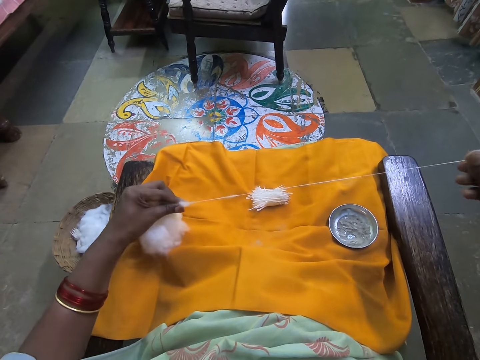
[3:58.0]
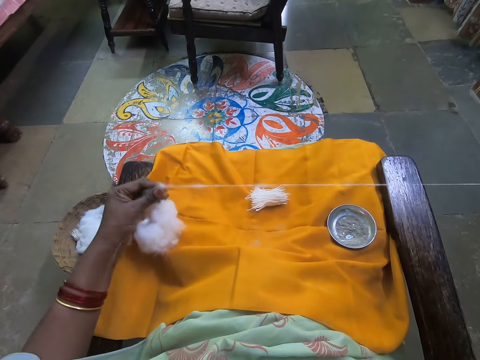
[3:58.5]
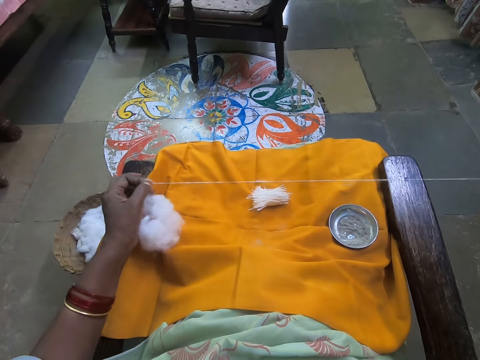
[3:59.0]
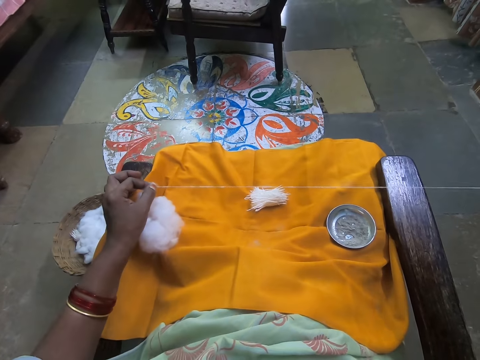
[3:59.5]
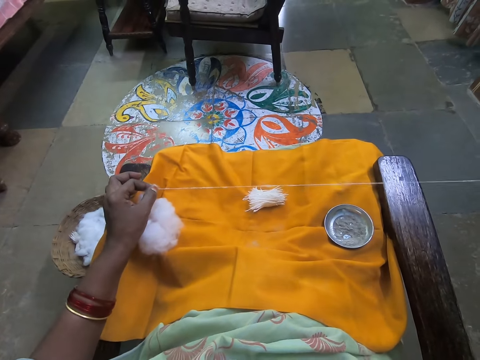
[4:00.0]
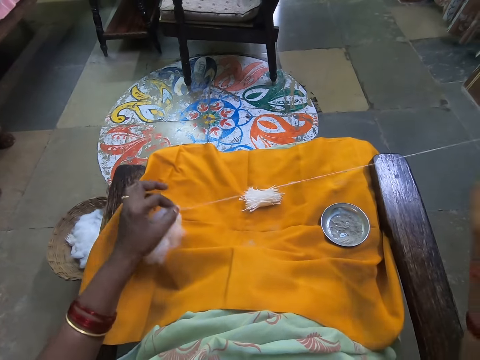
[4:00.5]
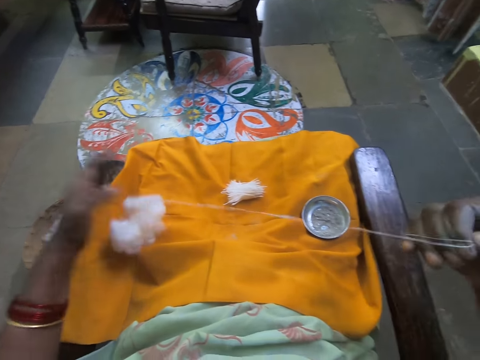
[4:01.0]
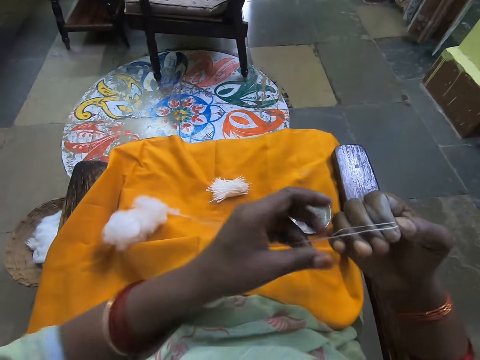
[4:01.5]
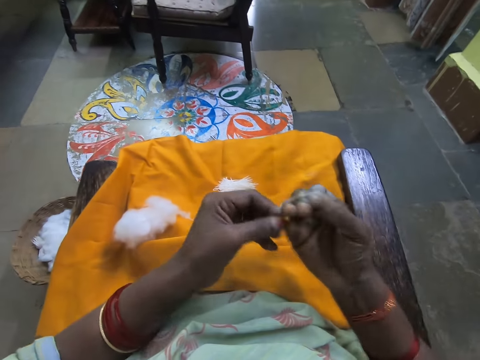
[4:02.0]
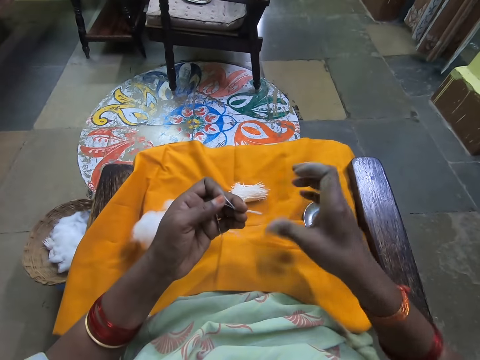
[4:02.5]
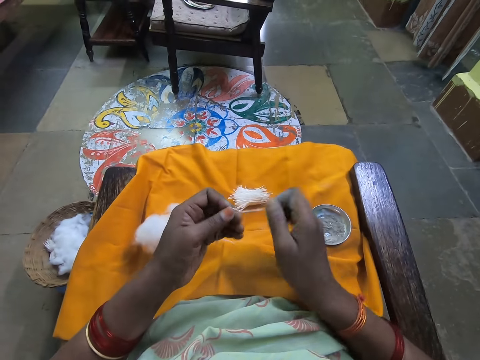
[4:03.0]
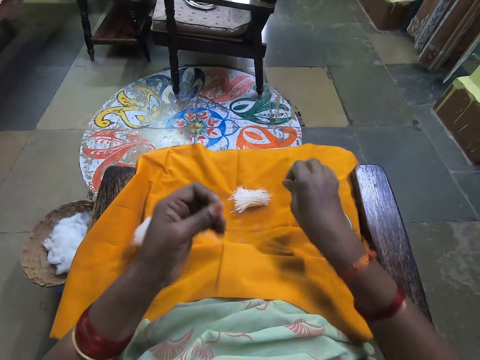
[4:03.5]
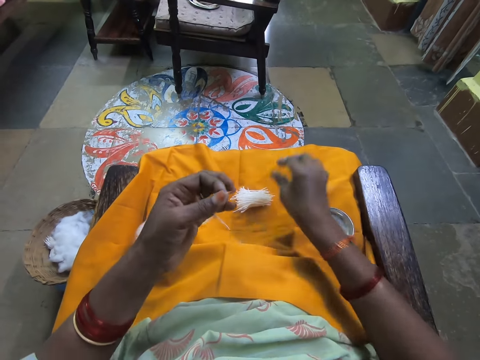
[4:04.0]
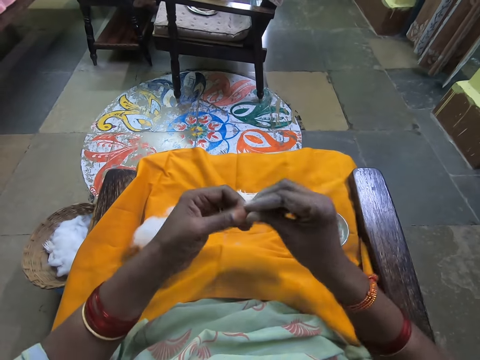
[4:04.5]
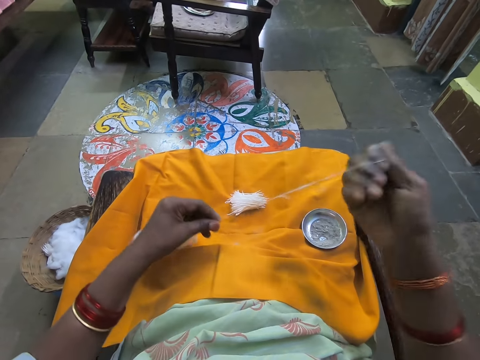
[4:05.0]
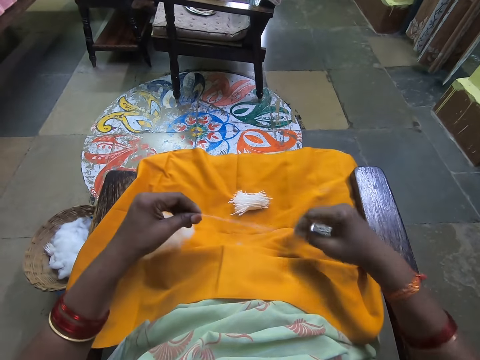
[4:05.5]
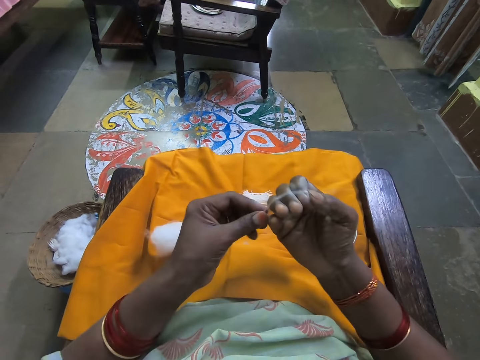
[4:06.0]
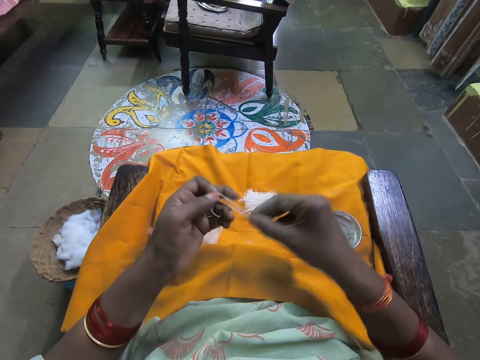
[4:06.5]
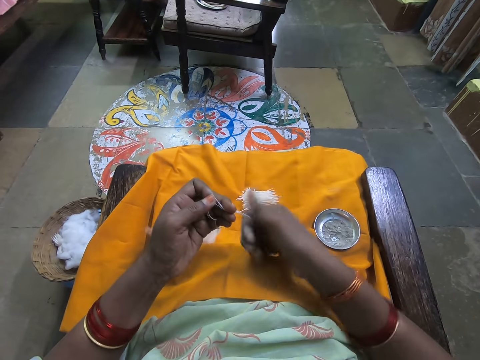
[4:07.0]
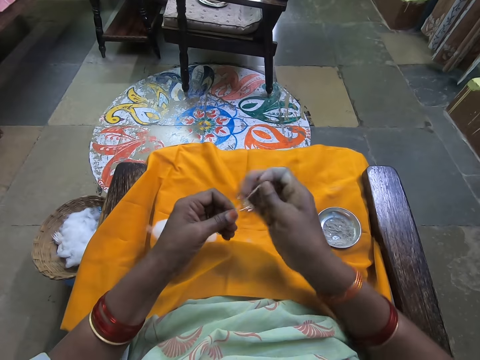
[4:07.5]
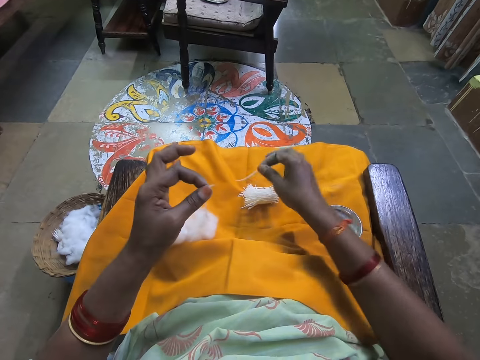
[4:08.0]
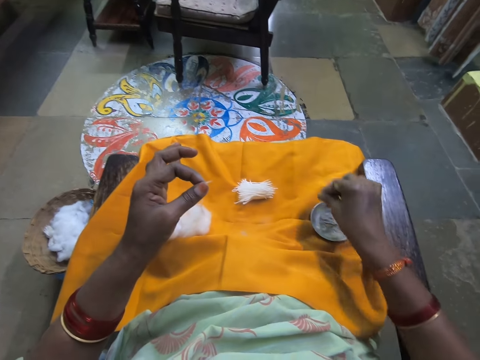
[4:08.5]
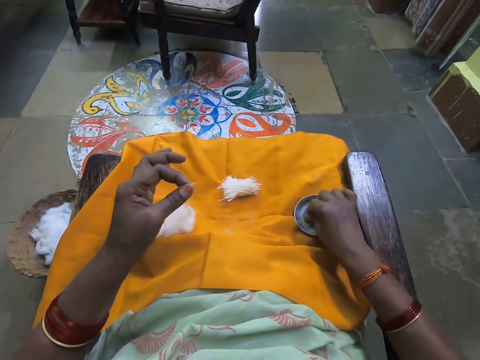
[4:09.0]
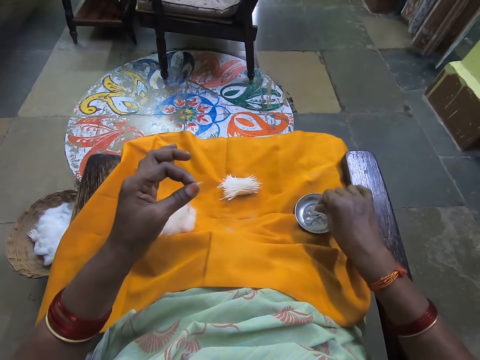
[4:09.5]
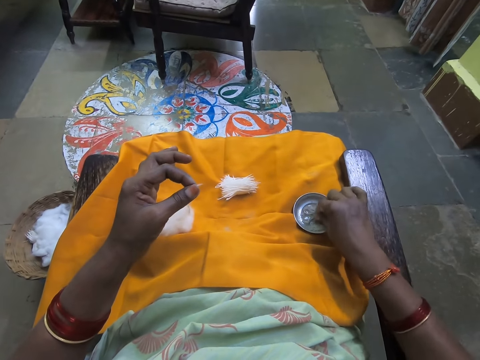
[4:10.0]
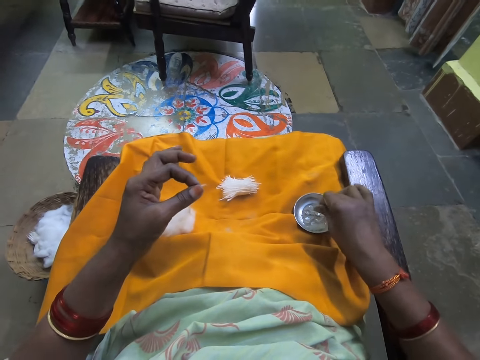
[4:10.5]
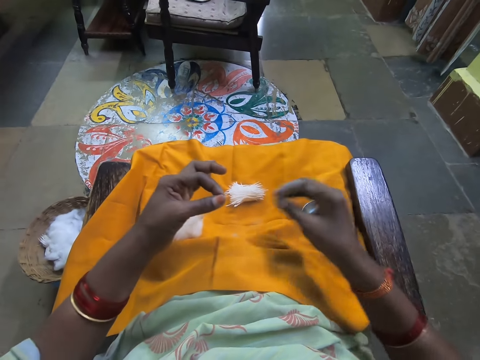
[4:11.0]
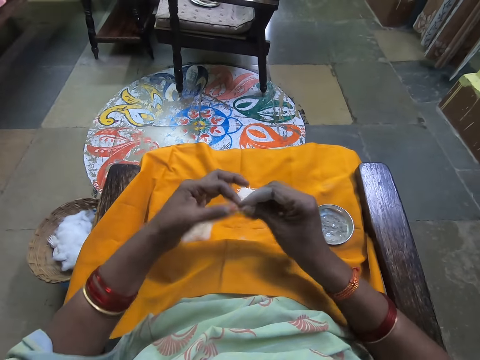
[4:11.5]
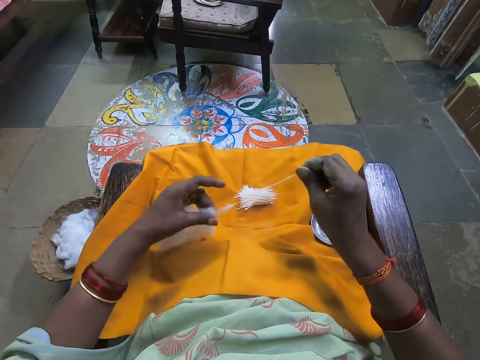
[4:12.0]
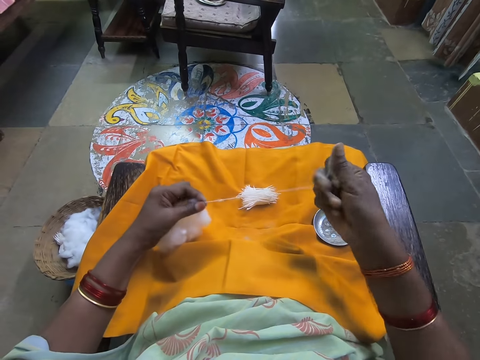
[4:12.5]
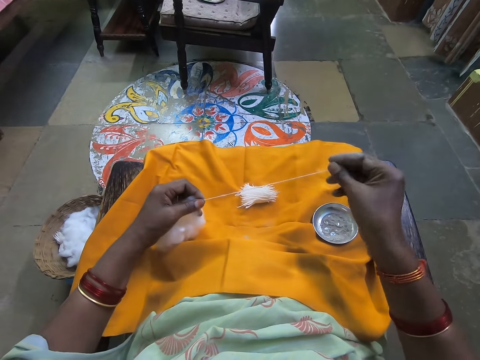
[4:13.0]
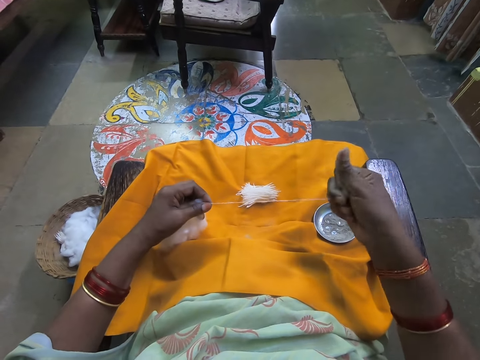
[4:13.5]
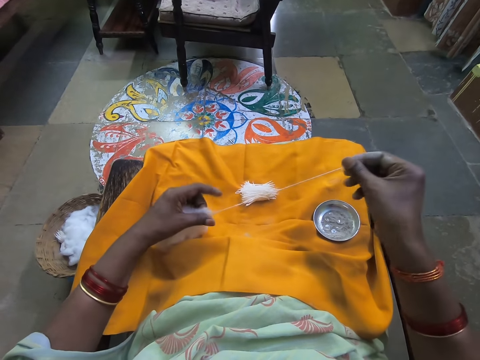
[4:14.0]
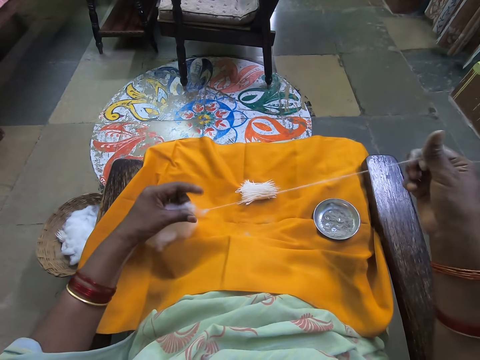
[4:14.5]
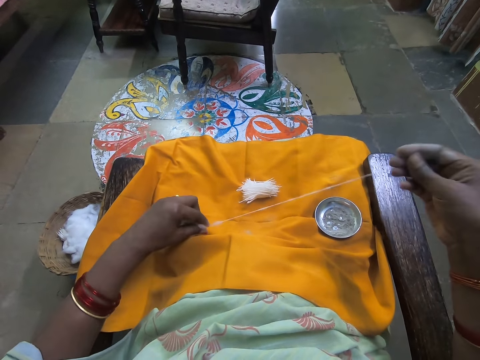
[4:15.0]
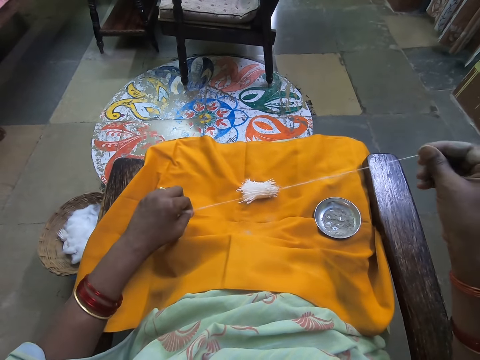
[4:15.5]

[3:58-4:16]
The camera wearer places the cotton on the other cottons. She rolls the cotton wool with her finger. She places the cotton on the other cottons. She dips her finger in the powder. She rolls the cotton wool with her finger.

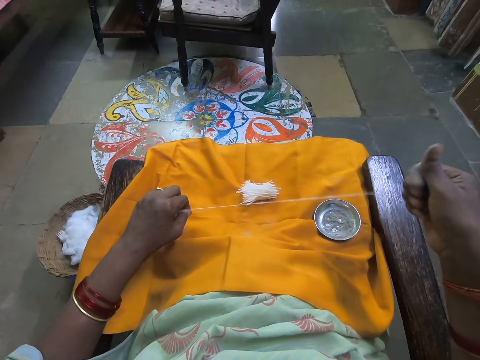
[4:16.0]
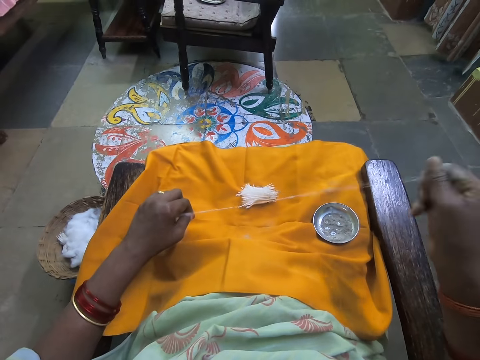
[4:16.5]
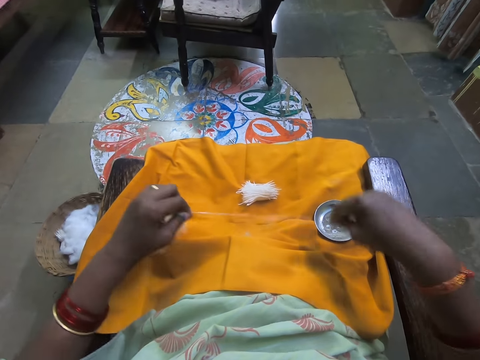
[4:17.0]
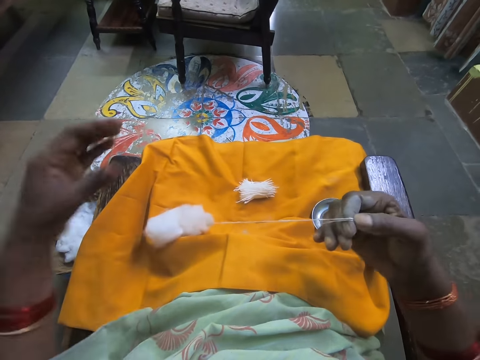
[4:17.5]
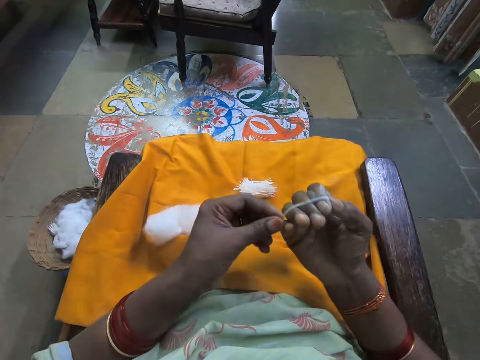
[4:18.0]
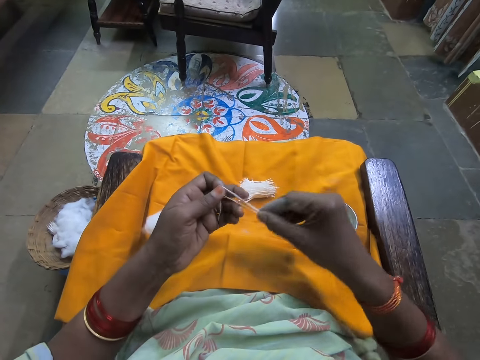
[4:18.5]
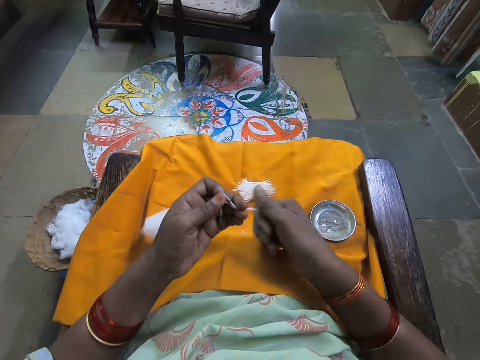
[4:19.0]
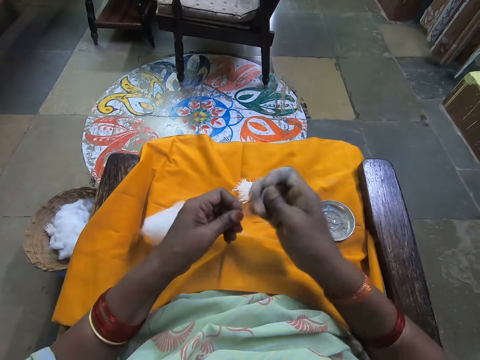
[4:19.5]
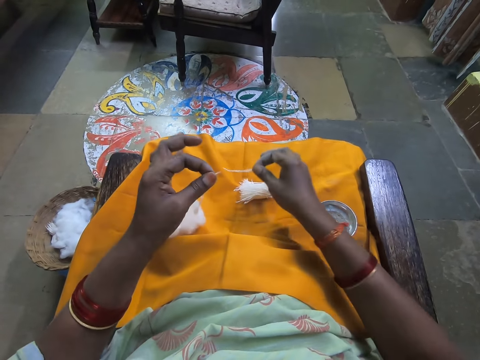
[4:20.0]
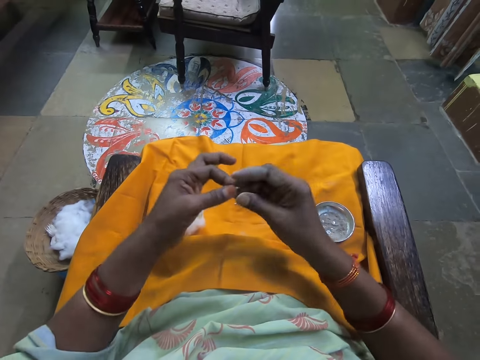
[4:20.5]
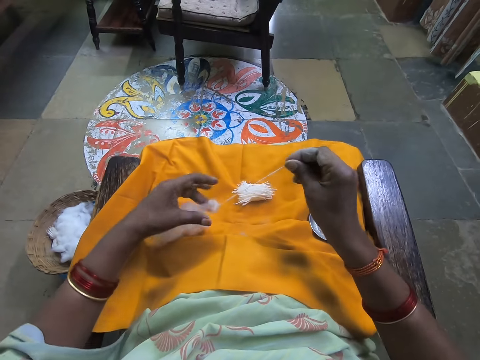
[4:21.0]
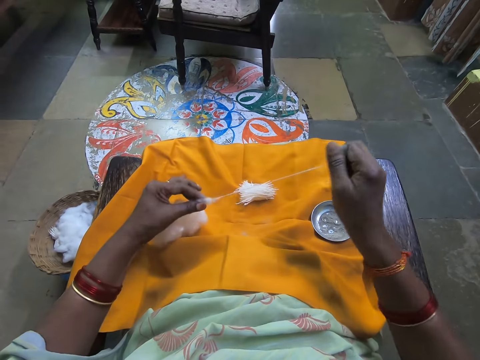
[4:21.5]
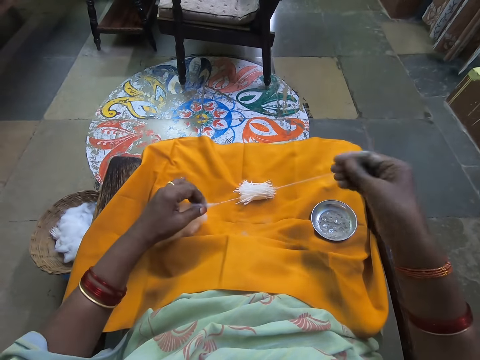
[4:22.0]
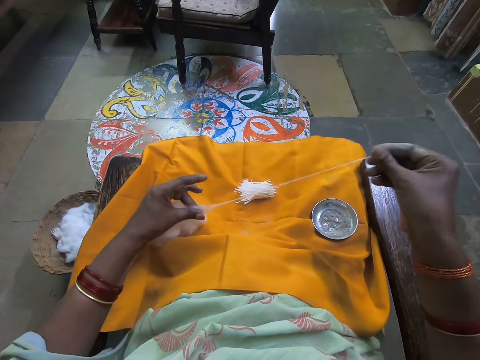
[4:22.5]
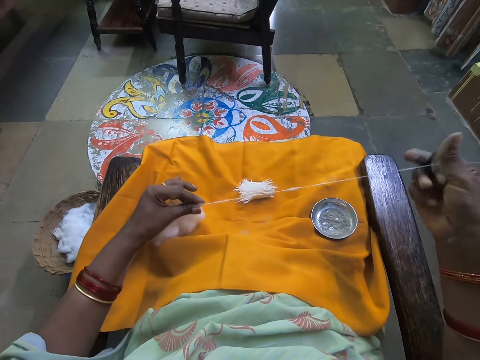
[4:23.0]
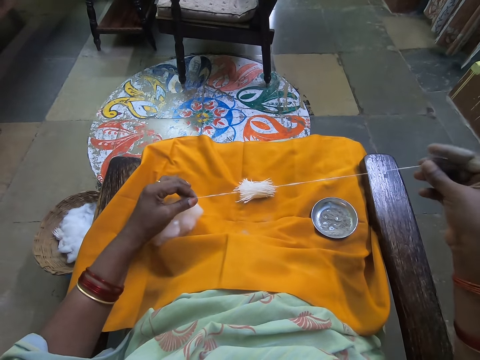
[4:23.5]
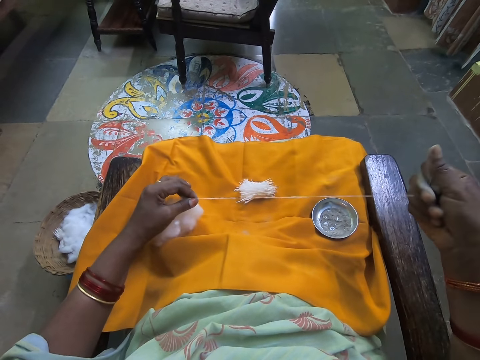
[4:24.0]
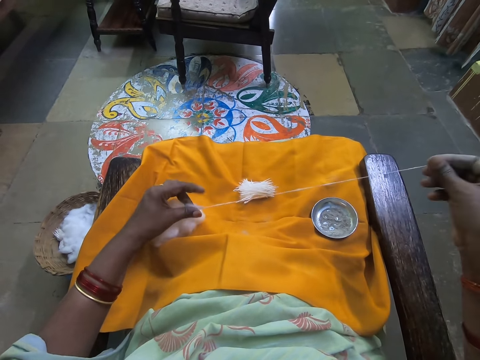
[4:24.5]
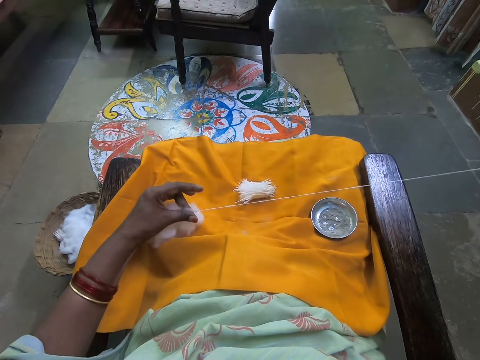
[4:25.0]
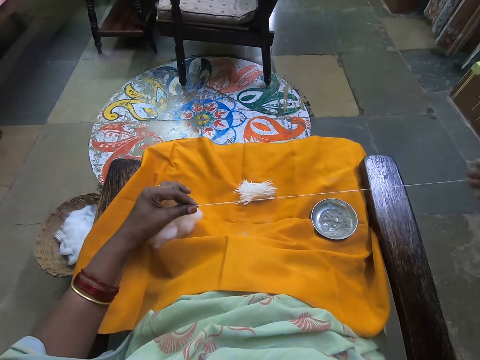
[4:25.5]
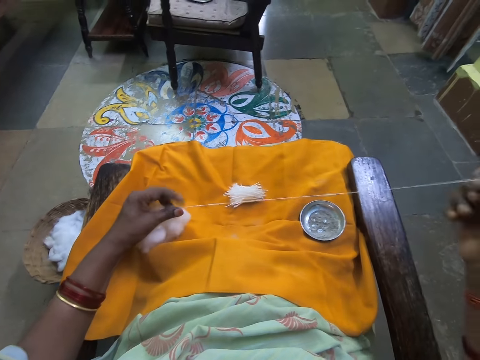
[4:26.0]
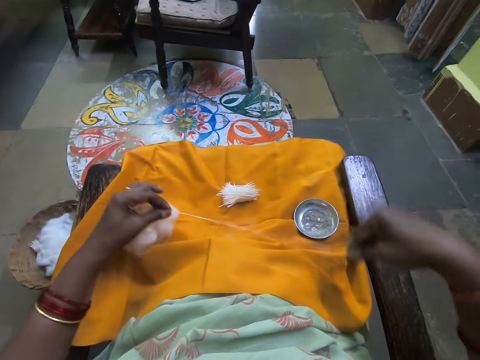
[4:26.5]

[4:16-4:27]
The camera wearer places the cotton on the other cottons. She rolls the cotton wool with her finger.
